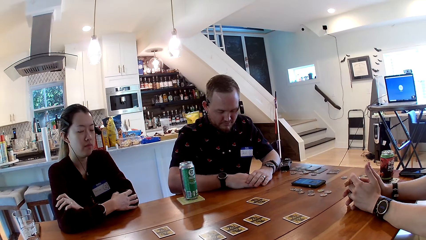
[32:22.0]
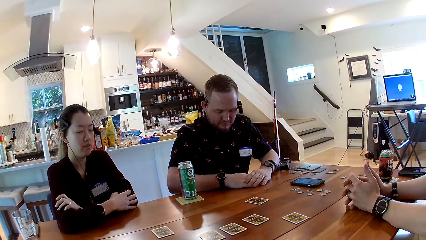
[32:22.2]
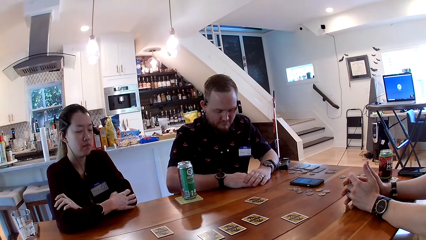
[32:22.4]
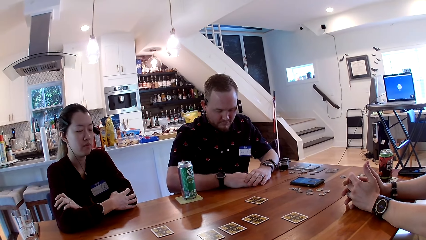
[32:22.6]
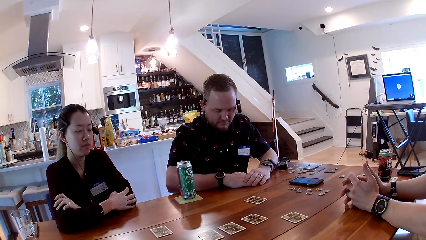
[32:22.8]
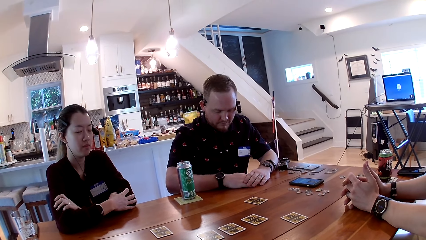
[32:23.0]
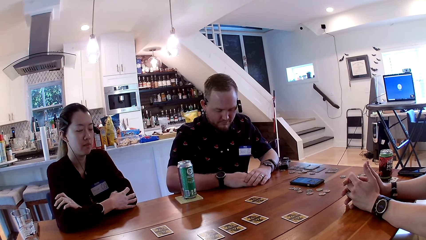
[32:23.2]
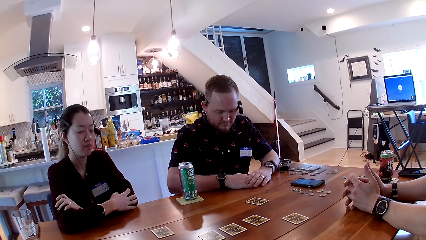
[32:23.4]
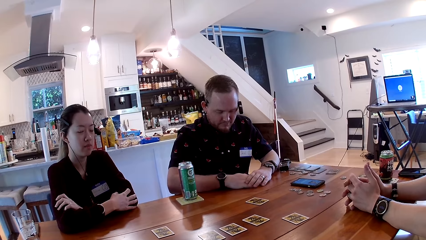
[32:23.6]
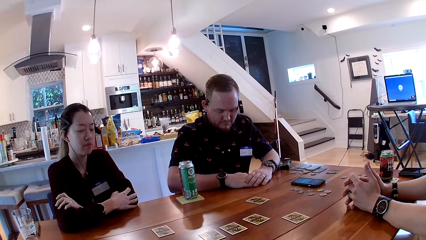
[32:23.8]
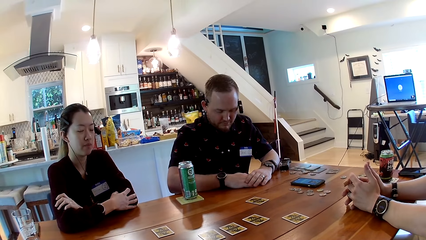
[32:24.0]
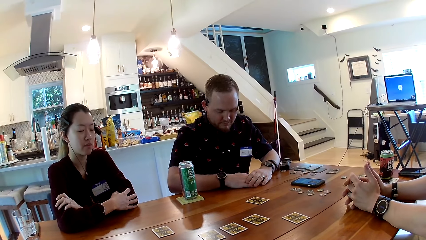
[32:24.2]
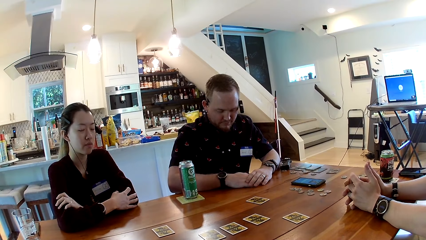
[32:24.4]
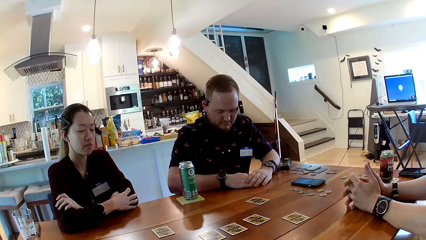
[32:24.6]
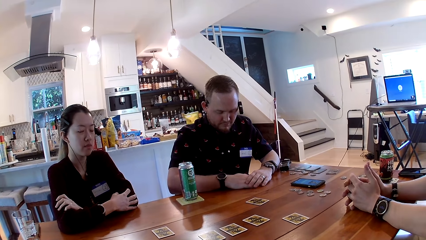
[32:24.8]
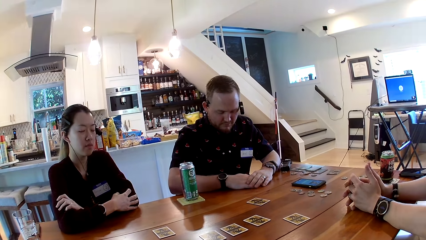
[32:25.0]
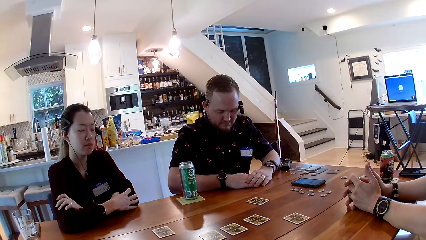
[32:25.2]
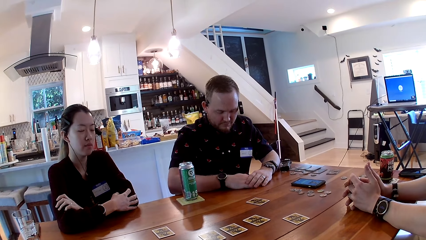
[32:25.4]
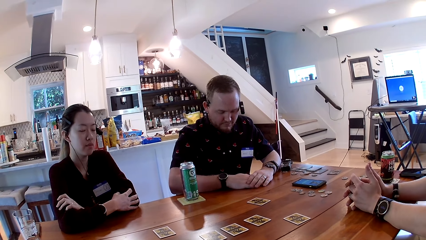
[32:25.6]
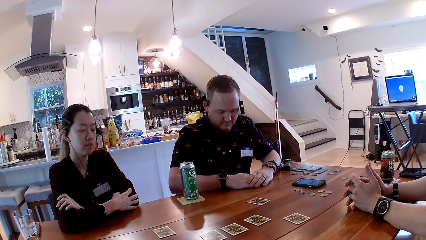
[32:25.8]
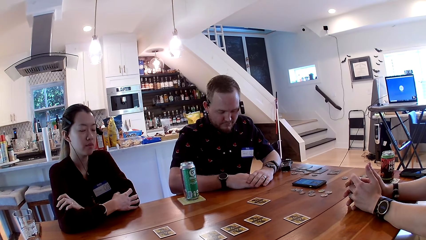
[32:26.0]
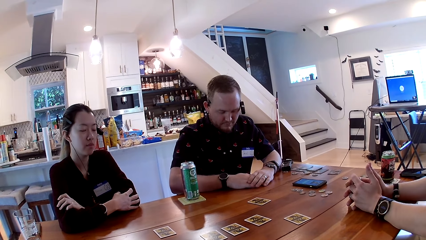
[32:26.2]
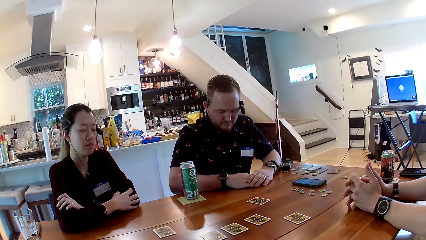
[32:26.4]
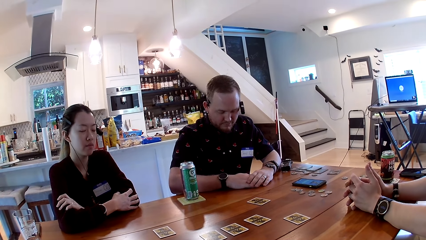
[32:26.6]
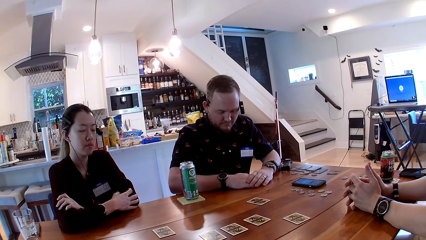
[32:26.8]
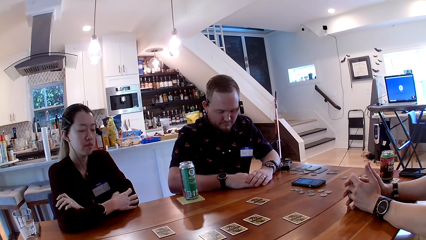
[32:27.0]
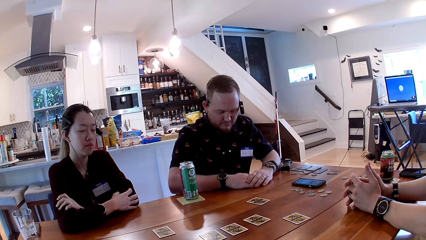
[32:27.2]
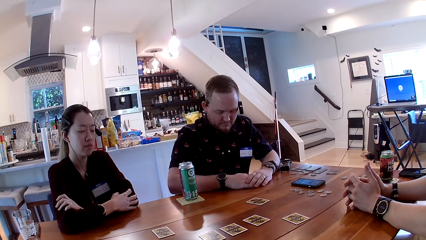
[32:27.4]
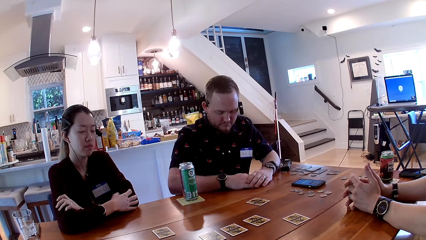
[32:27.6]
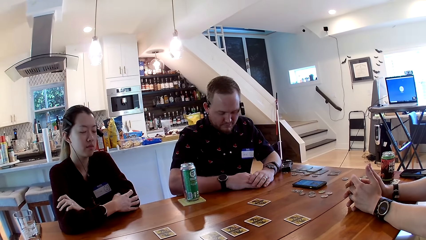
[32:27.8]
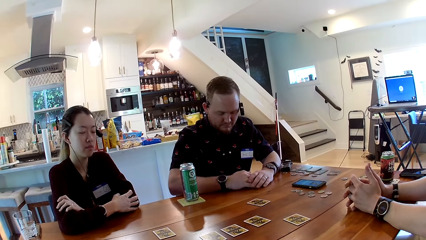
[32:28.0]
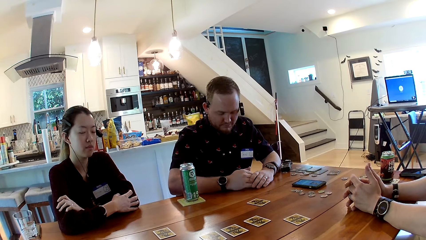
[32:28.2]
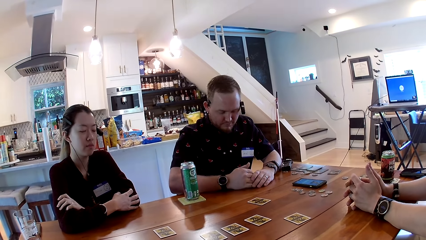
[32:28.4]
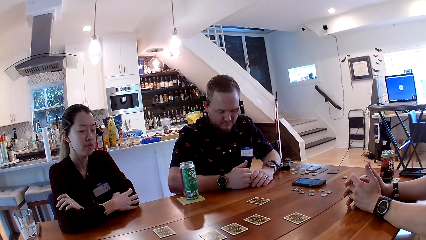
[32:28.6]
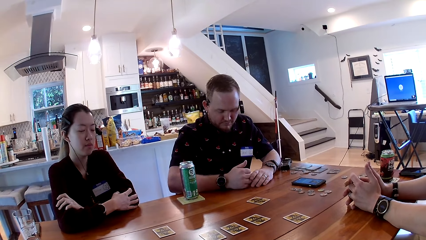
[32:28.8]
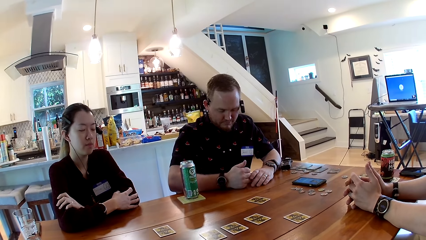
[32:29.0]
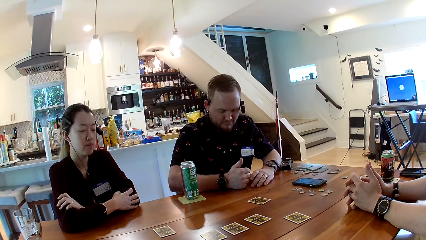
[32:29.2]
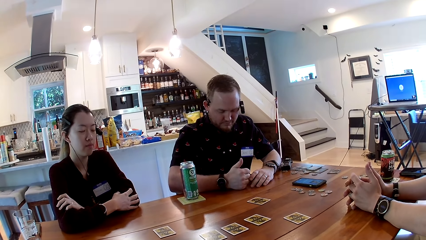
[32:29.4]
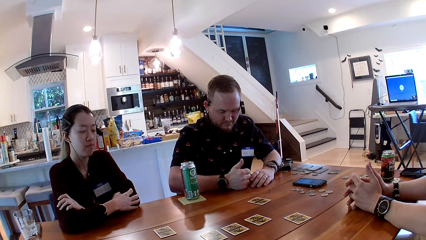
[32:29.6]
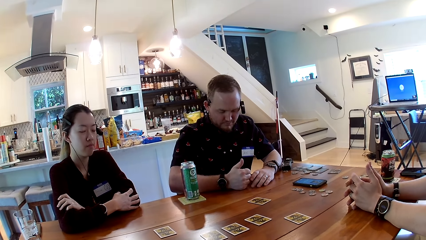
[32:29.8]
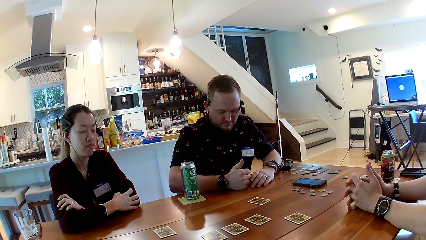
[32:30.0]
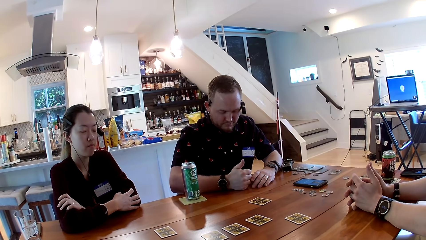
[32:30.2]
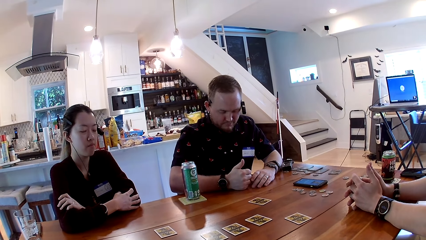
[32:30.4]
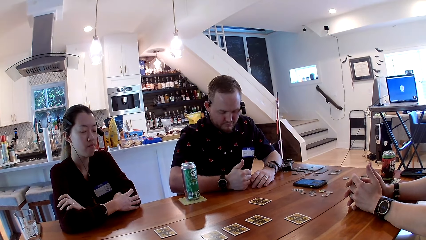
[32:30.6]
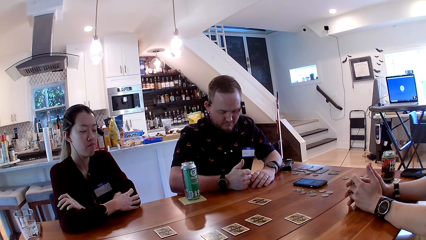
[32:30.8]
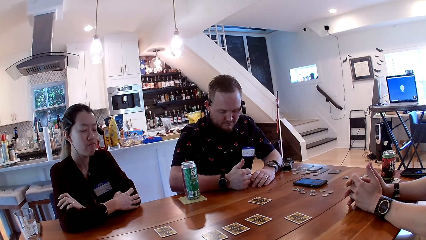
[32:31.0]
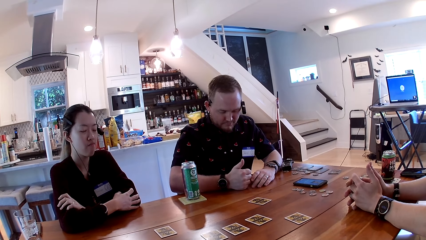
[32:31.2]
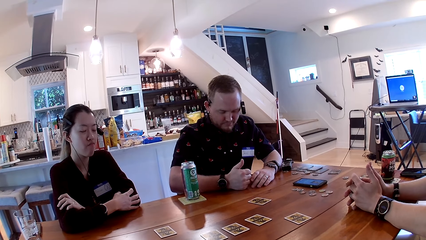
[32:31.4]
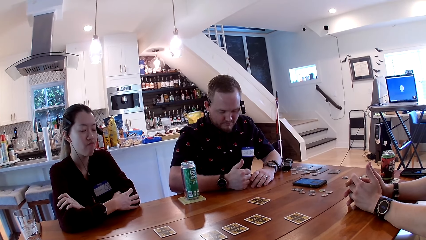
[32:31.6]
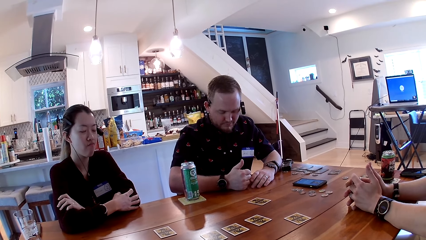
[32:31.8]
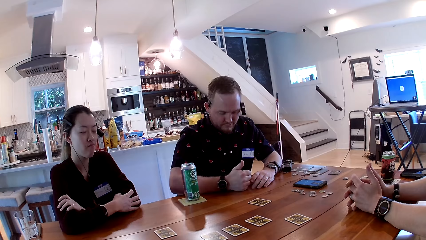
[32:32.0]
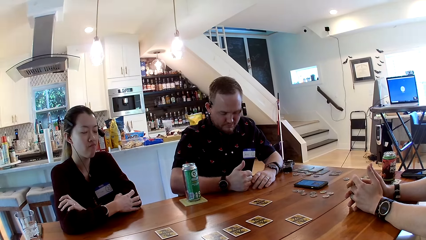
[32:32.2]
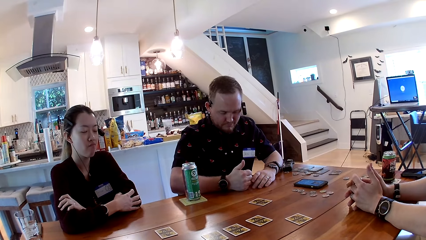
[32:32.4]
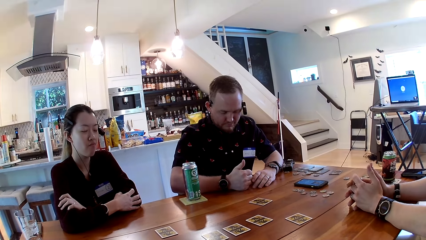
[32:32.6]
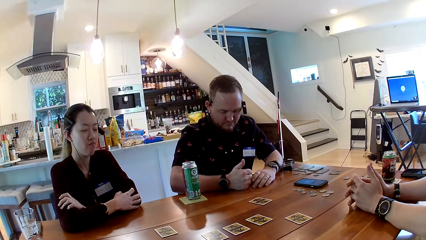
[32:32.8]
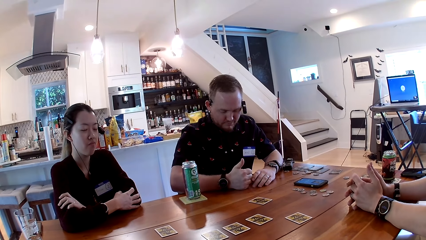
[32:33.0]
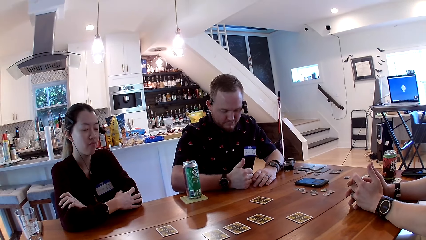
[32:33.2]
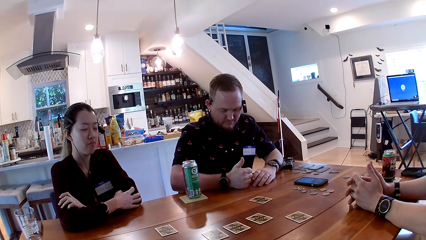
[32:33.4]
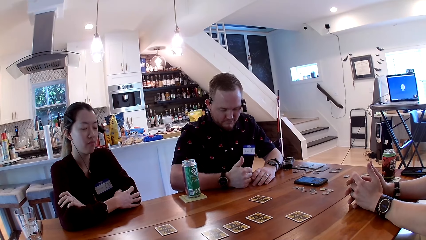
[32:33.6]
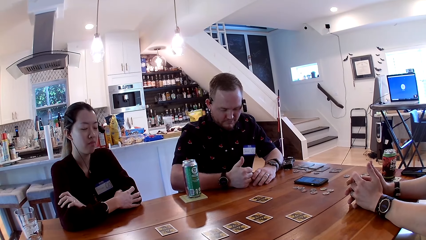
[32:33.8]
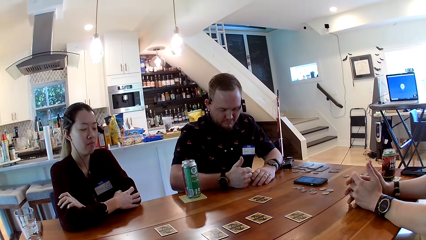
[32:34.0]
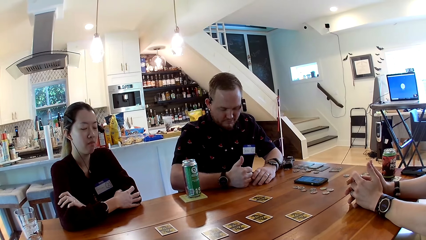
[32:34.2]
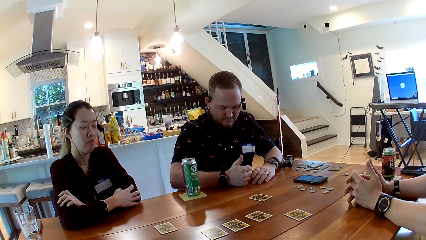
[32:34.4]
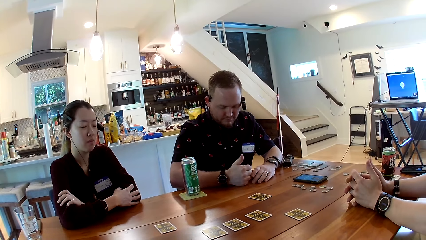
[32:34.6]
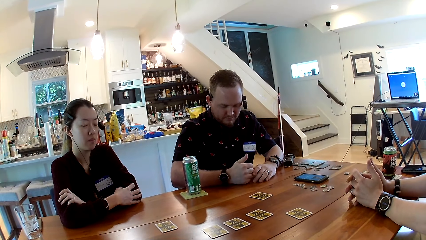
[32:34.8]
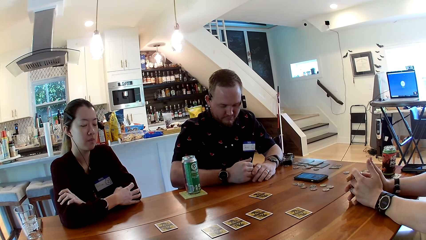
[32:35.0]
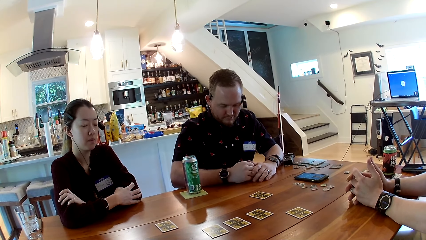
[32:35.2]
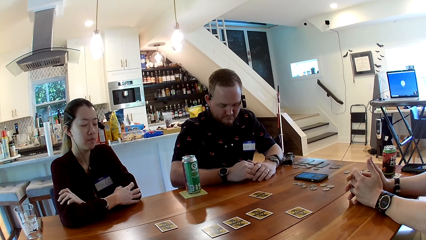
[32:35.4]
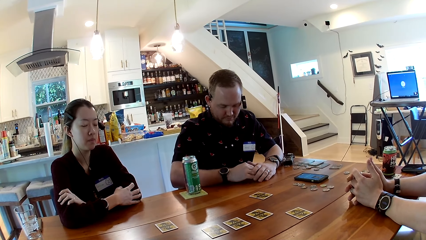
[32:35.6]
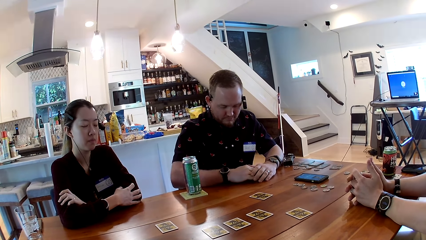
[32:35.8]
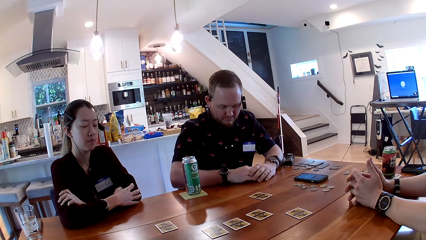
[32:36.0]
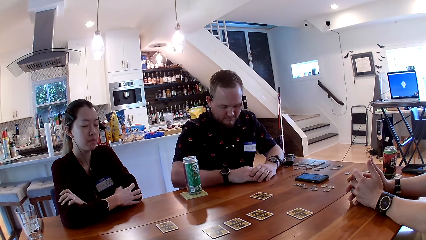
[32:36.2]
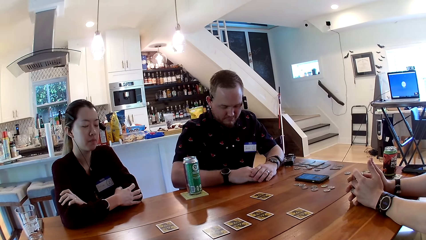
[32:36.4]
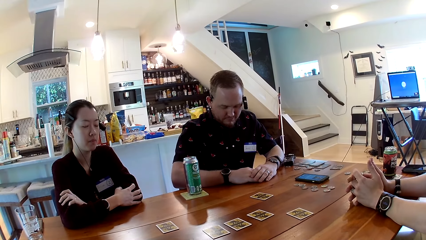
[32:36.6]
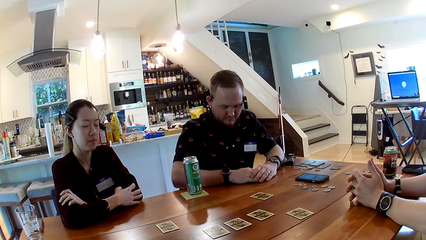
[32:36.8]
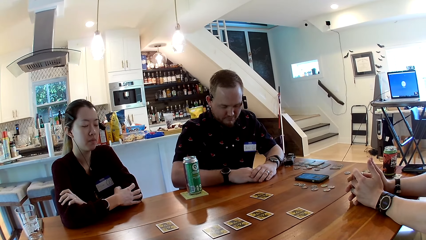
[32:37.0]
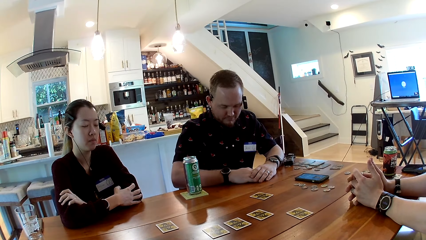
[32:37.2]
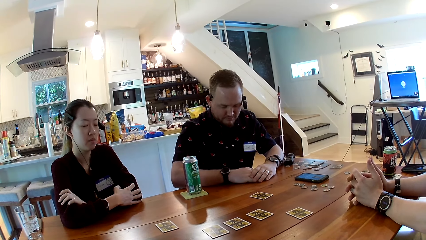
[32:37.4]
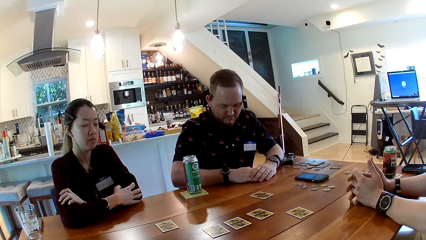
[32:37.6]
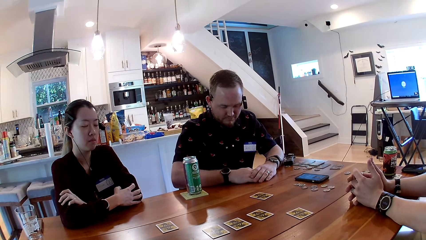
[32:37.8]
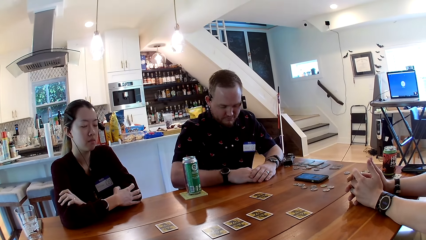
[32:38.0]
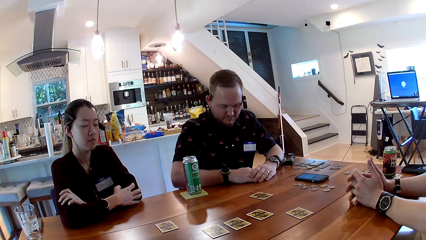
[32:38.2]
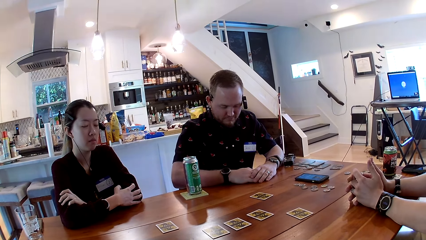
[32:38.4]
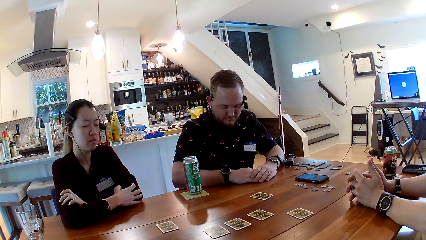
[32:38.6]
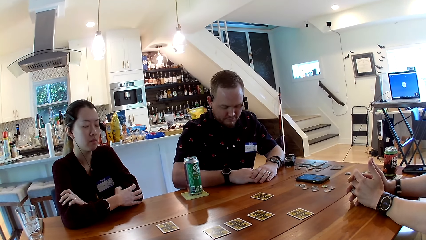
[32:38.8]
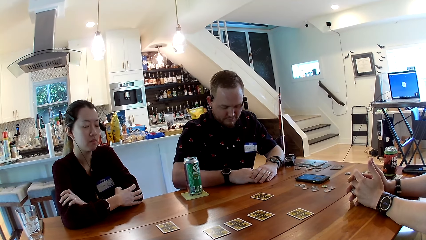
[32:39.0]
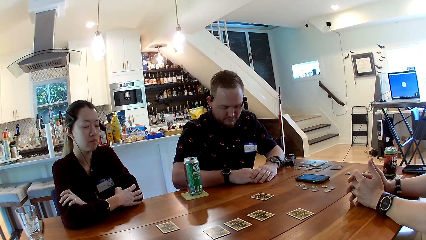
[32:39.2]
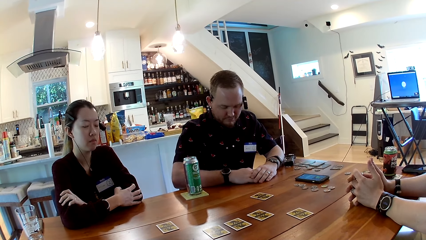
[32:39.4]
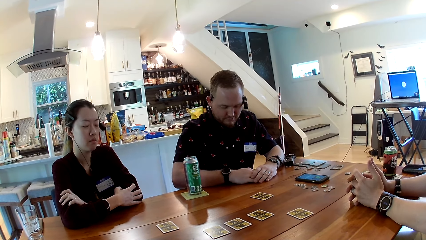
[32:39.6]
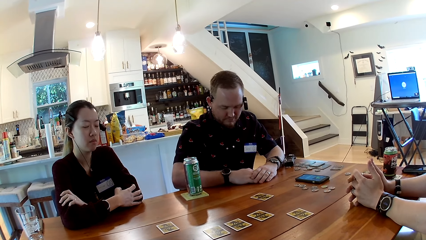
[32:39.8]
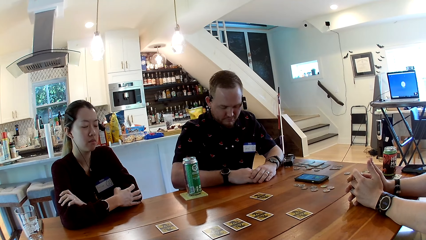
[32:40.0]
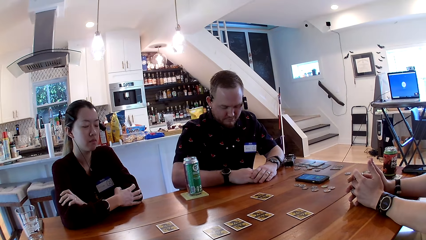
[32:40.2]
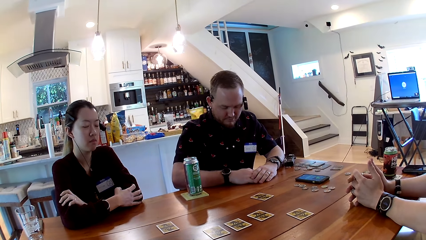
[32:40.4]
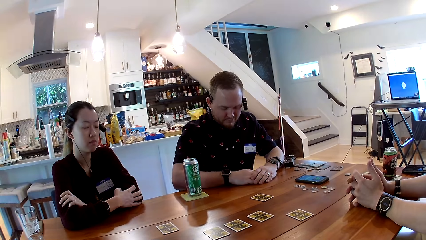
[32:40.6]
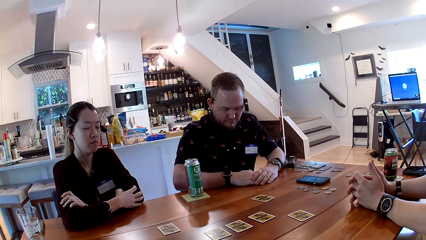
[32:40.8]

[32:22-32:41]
The man raises his right thumb. The camera wearer listens to the rules on the card game. The man lowers his right thumb.
